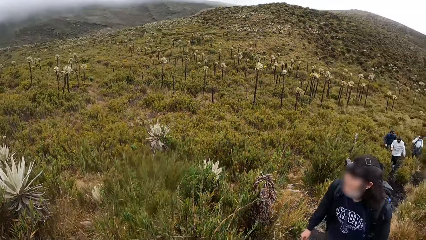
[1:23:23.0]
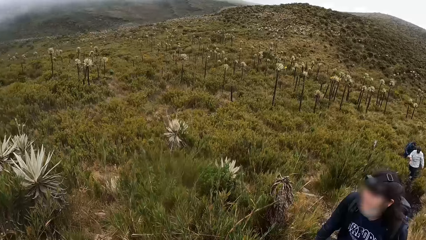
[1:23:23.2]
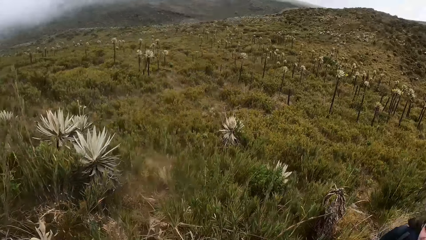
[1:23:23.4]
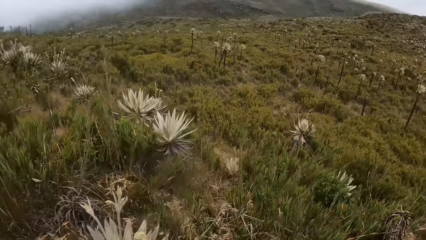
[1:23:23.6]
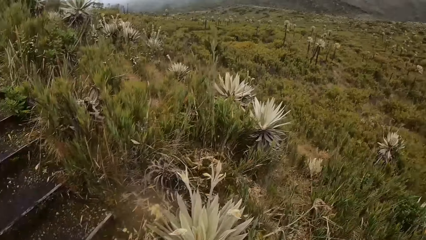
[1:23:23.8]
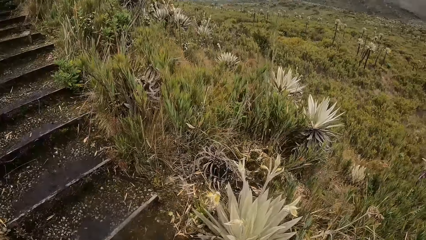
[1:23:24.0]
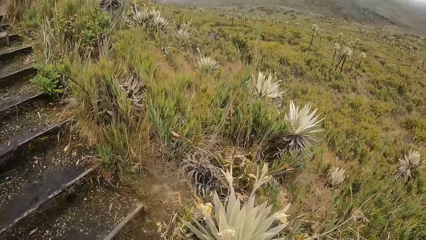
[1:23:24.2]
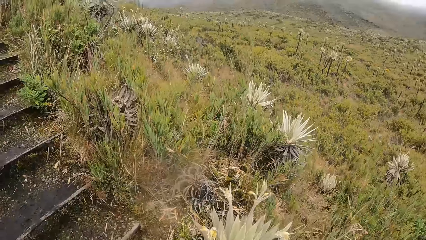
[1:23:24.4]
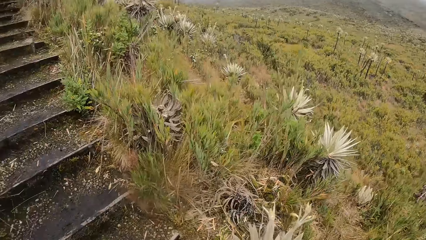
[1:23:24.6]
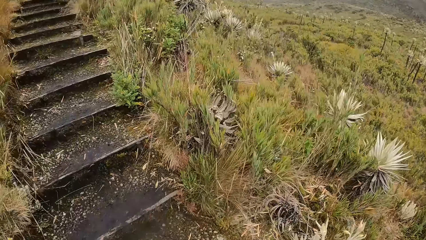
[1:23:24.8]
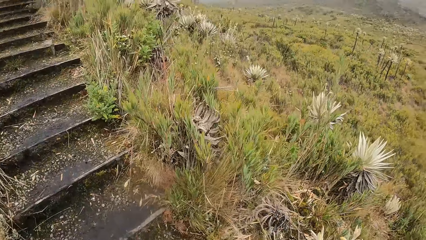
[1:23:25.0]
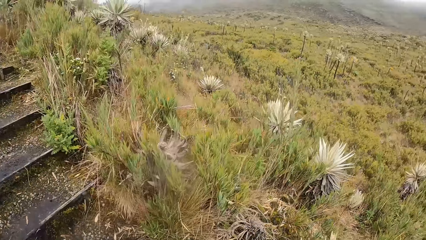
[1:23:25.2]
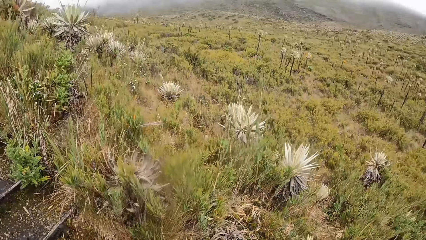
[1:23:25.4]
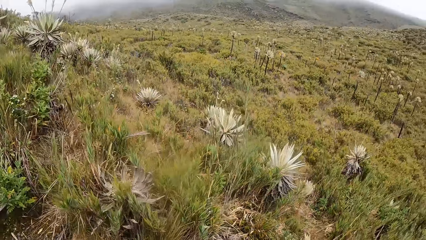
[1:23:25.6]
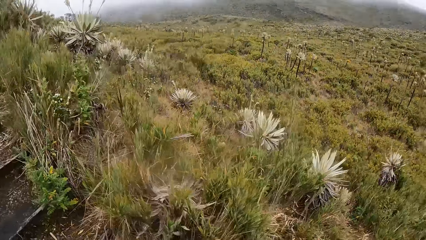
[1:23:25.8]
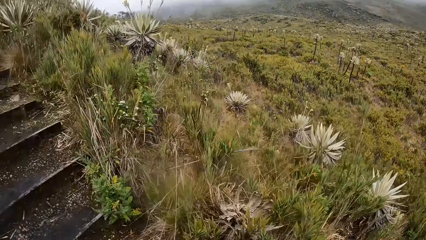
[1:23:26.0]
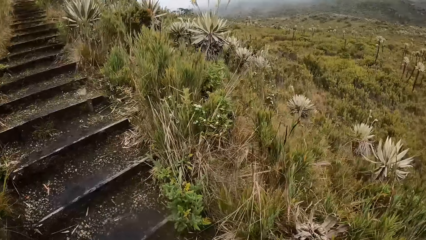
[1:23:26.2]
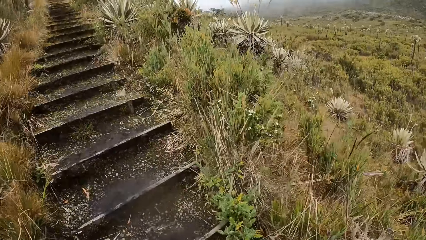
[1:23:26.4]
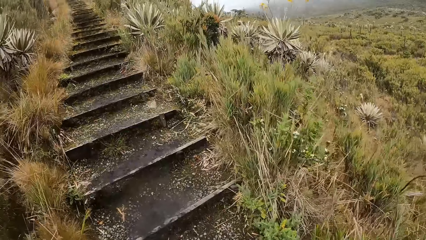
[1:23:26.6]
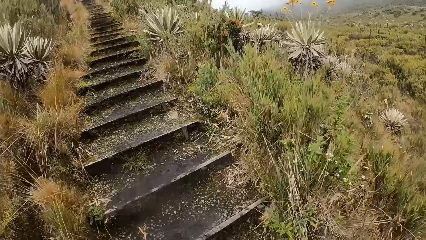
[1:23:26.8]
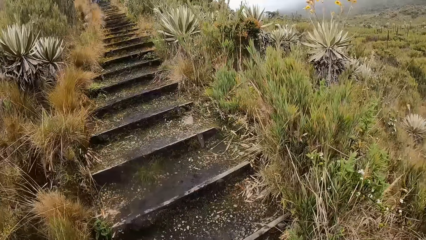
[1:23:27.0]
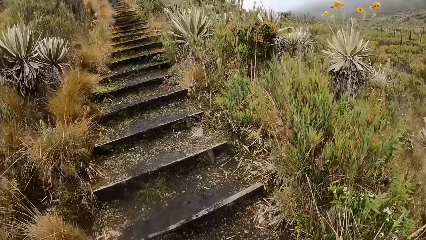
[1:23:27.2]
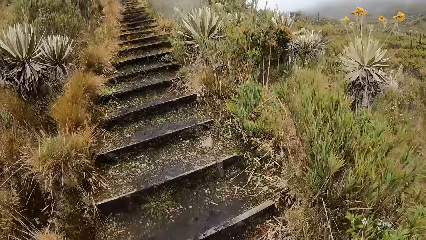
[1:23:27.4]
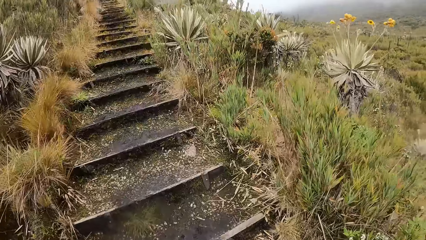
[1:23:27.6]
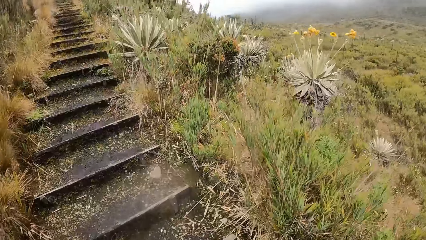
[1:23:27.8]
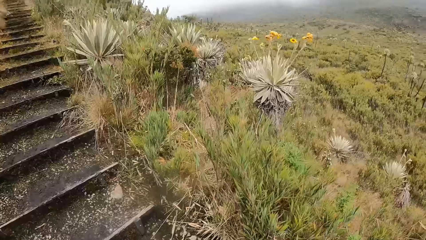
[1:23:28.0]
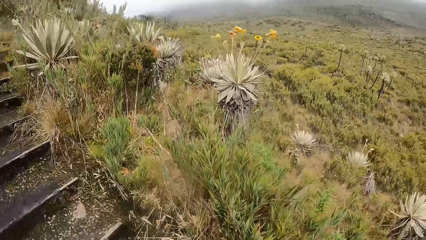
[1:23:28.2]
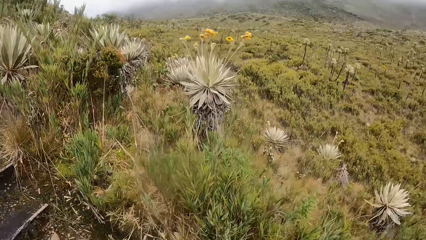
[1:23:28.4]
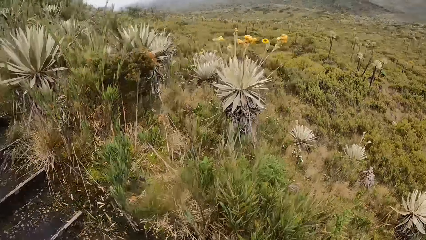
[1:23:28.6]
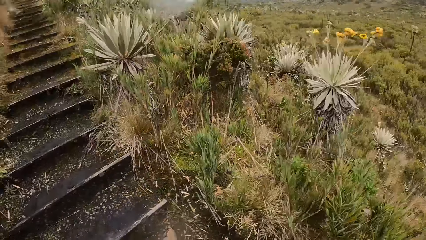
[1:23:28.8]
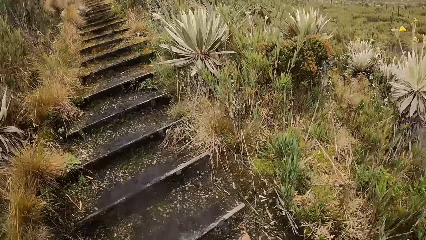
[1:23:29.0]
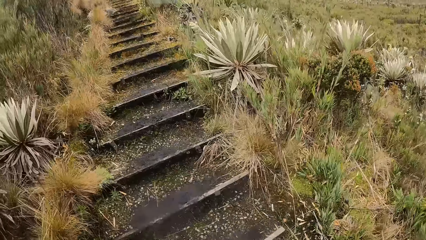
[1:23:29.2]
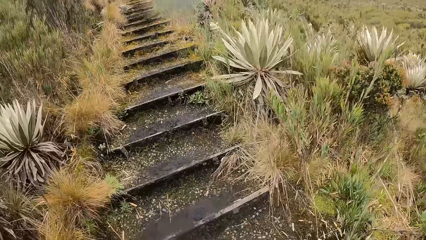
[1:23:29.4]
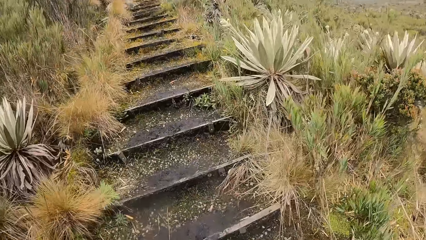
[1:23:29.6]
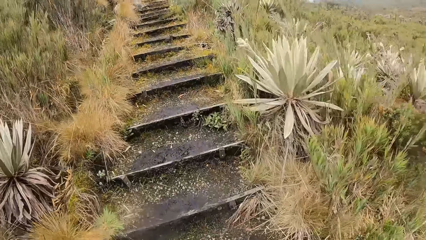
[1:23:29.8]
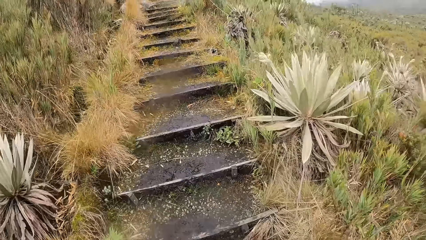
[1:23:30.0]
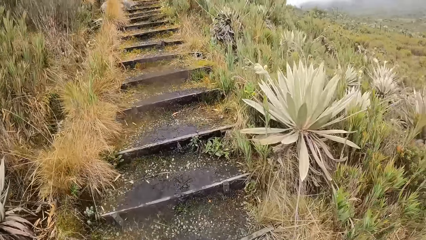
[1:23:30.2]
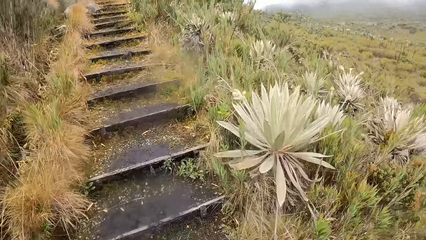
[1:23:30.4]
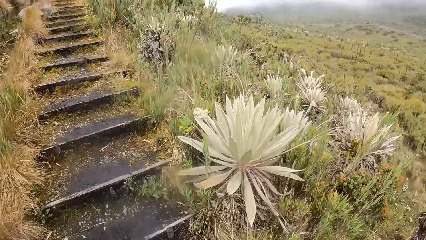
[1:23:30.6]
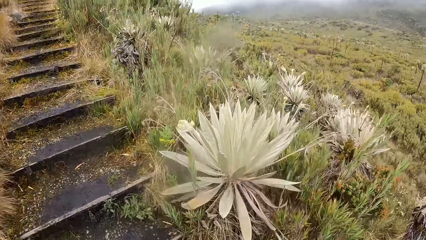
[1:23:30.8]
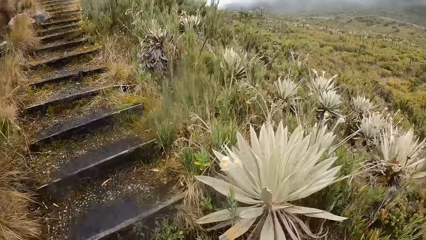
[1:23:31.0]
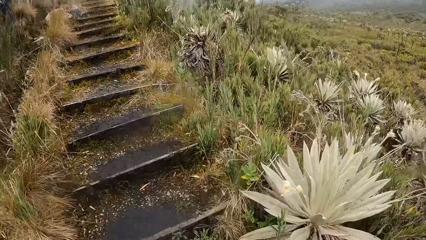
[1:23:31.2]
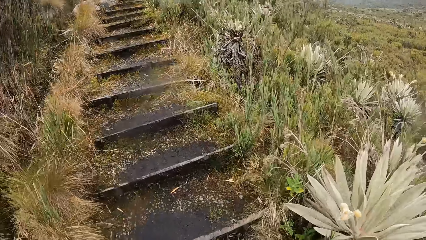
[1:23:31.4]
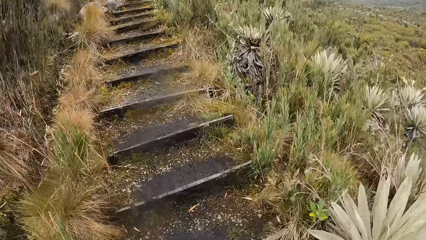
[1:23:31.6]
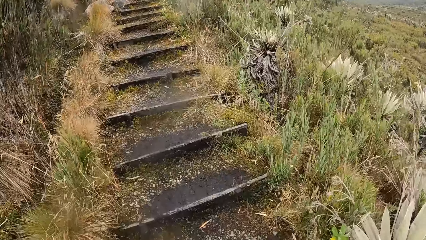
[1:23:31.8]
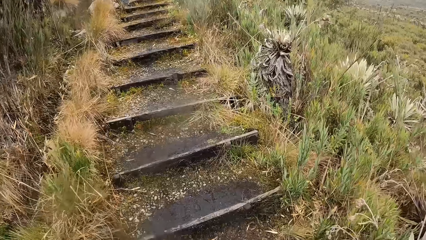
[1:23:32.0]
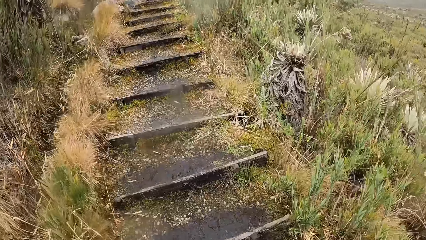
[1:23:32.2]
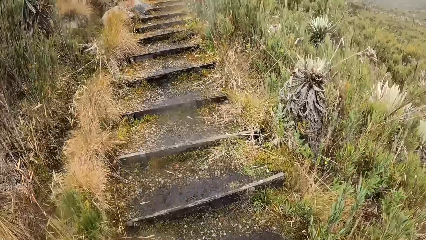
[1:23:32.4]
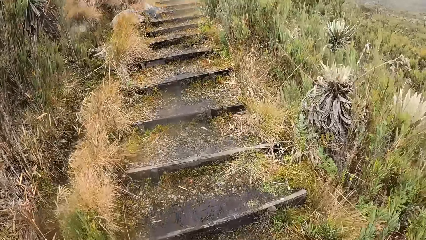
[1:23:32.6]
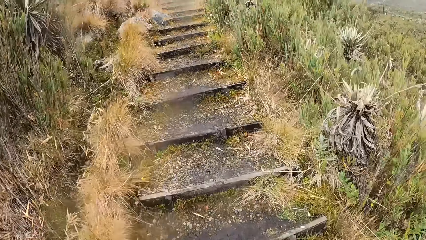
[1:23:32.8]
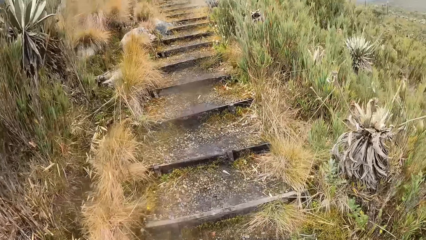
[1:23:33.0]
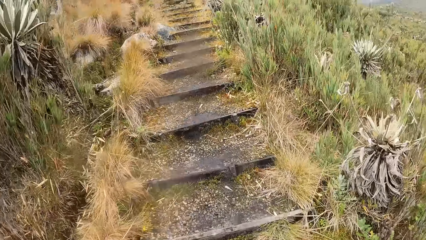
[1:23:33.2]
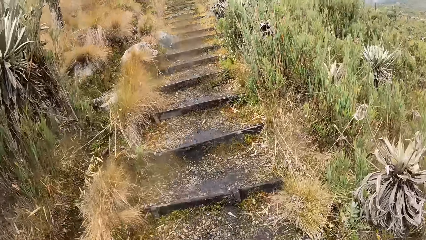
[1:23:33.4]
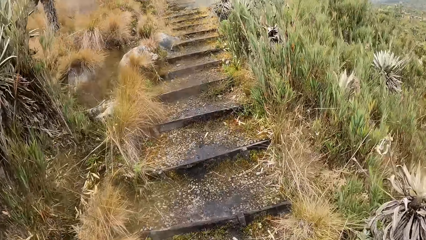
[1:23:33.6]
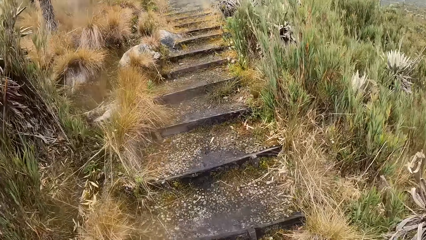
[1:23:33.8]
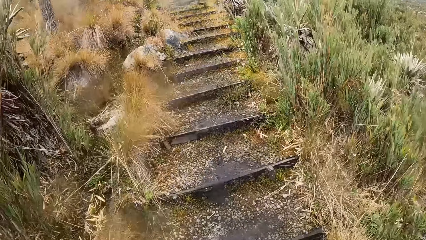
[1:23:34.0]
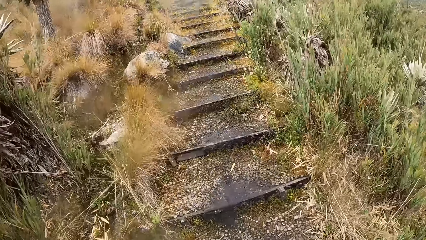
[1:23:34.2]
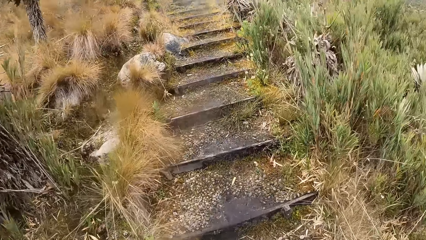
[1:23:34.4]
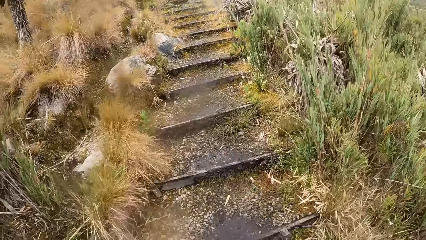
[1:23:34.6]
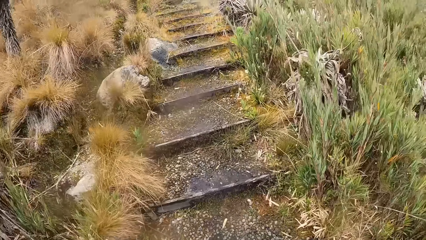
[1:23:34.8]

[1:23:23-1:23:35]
The camera wearer climbs the staircase.

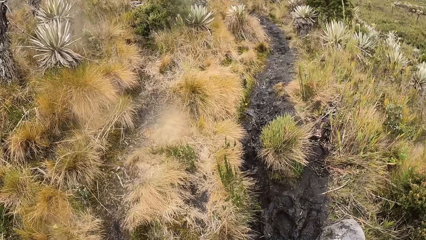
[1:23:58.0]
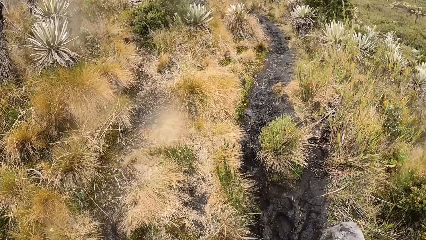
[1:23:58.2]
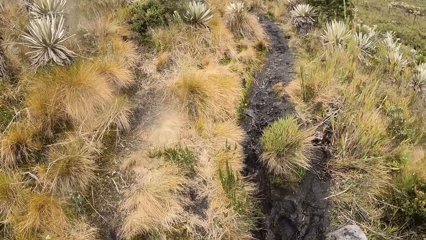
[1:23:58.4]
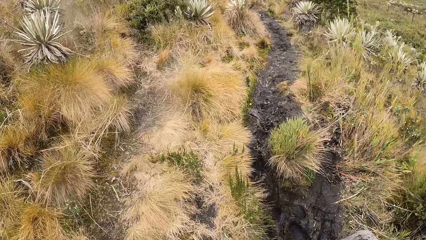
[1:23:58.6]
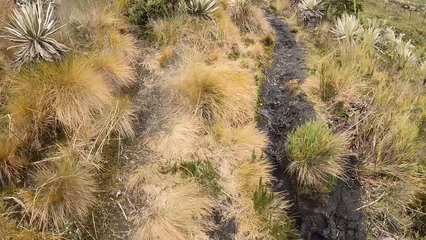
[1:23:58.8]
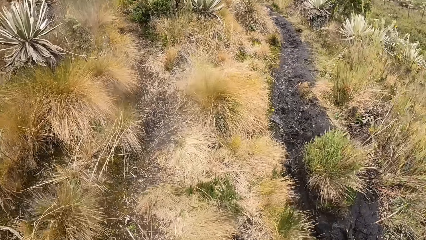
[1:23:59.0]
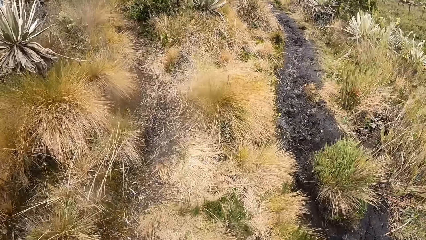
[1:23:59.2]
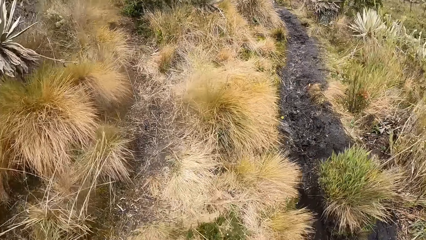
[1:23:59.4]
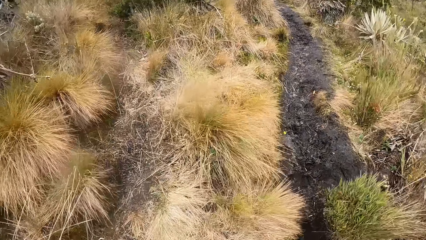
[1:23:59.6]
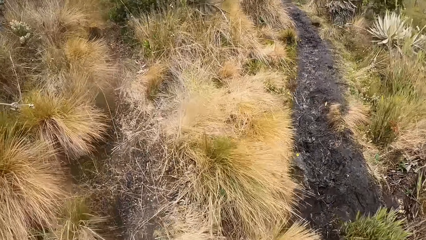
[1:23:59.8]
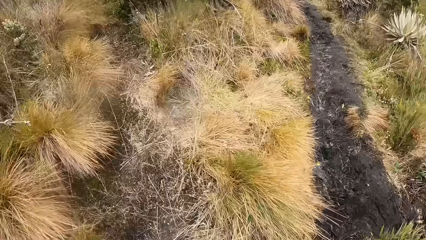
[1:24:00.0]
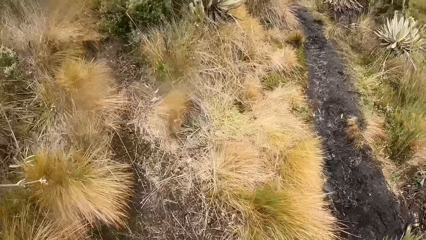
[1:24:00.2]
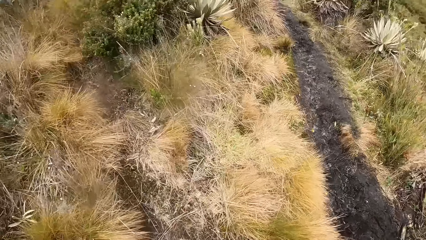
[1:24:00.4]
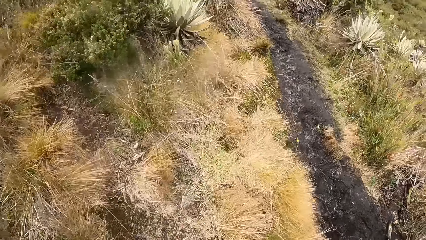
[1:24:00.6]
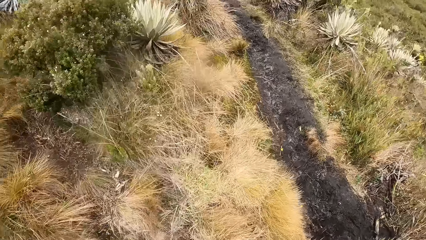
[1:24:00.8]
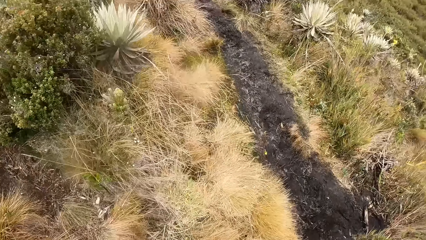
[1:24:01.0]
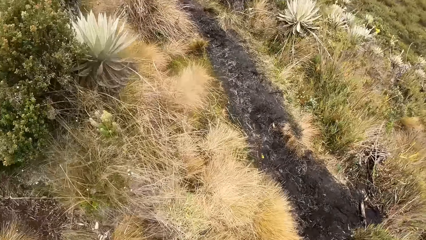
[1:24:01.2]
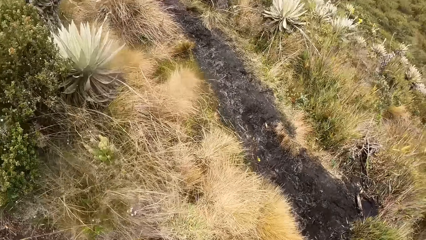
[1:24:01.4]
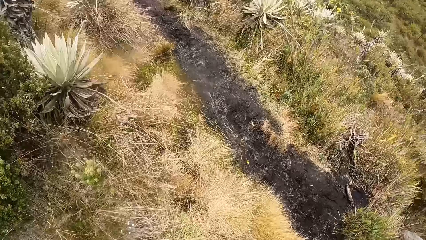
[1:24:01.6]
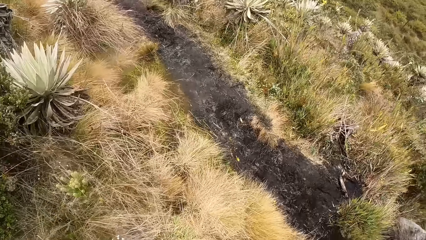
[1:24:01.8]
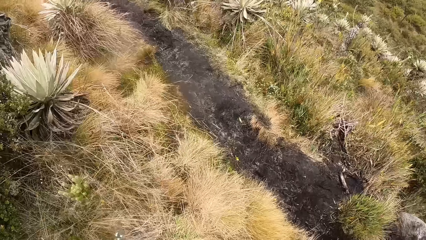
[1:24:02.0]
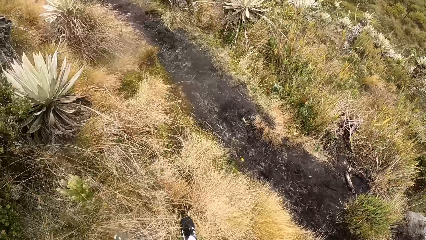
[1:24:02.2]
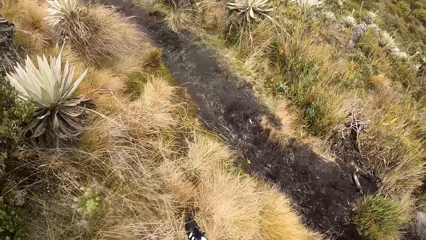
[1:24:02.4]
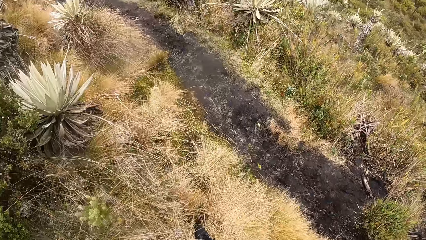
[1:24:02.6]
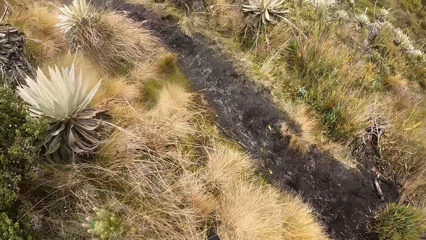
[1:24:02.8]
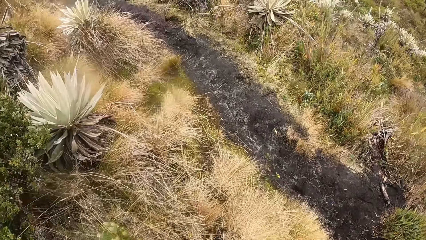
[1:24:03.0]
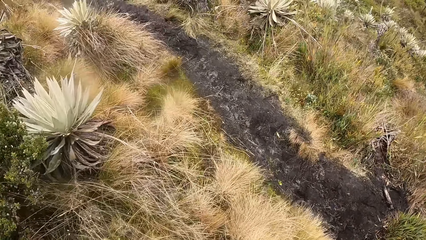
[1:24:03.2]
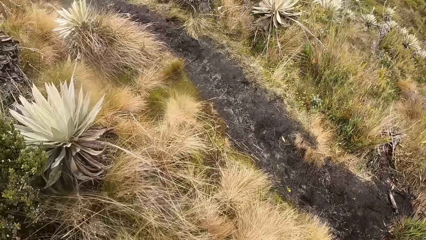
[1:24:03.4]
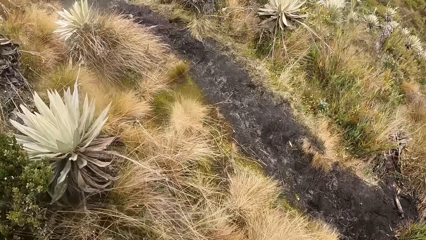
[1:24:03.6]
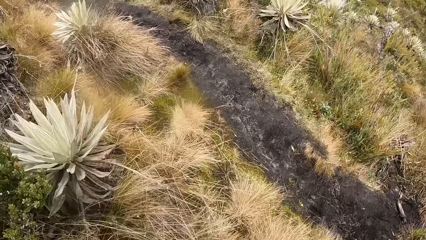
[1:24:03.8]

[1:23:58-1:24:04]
The camera wearer walks along the forest.
